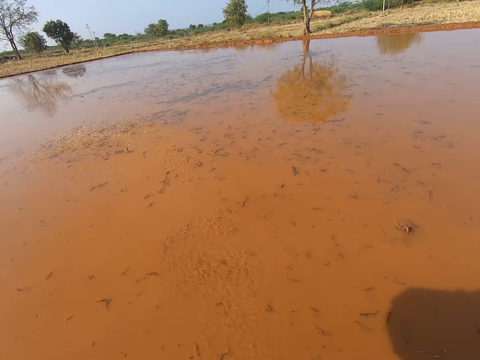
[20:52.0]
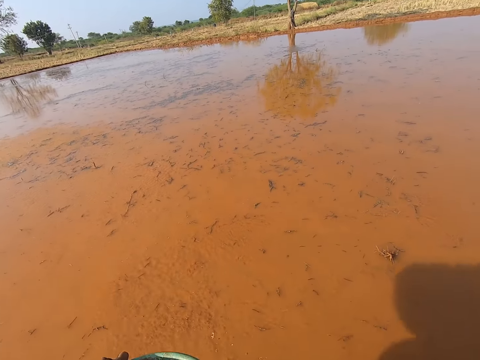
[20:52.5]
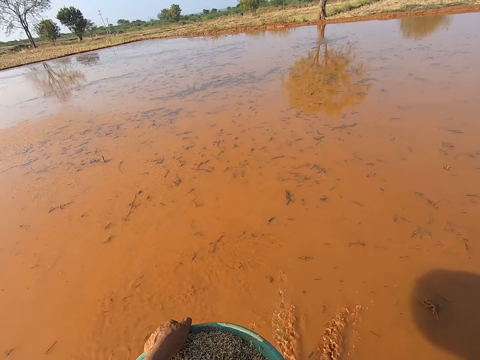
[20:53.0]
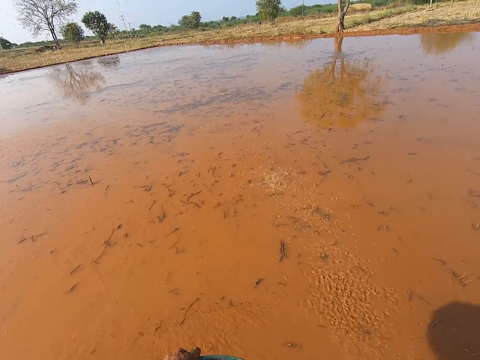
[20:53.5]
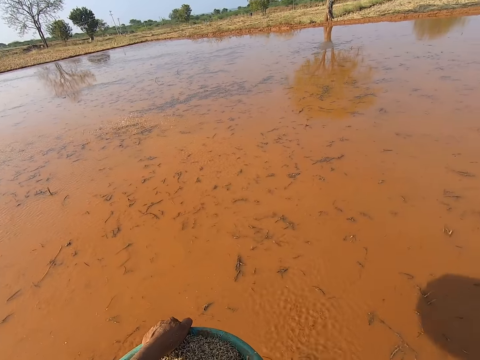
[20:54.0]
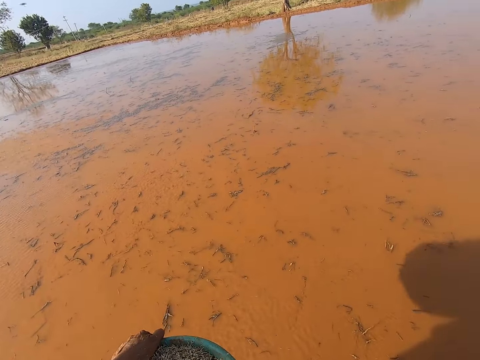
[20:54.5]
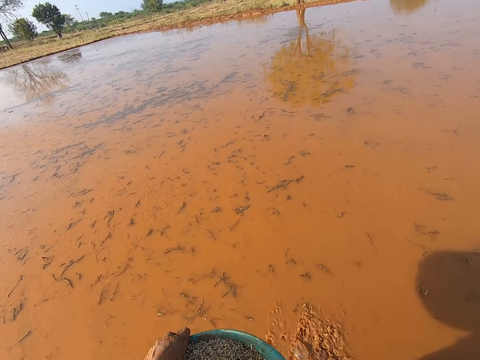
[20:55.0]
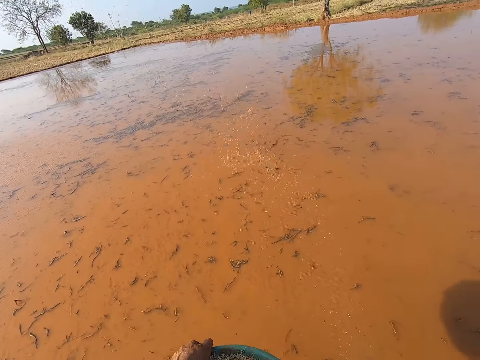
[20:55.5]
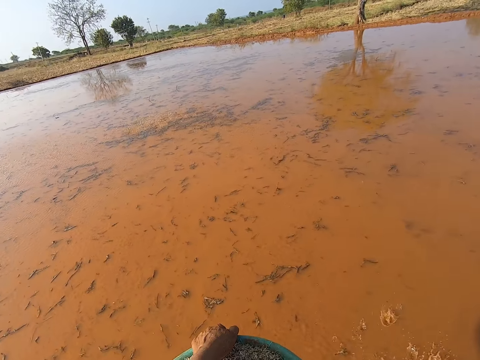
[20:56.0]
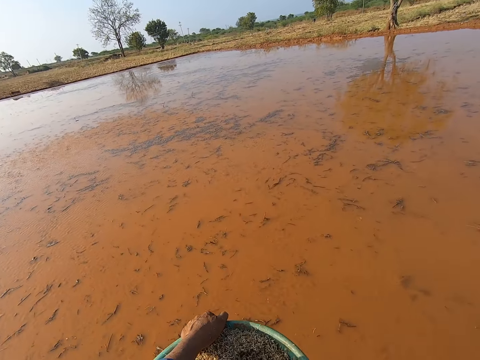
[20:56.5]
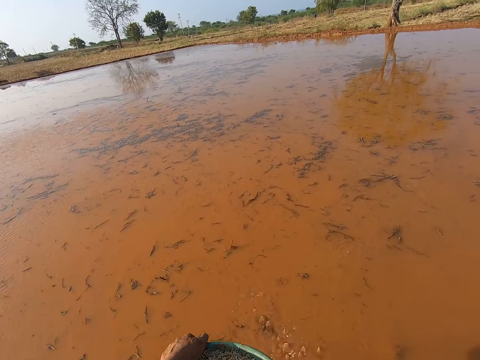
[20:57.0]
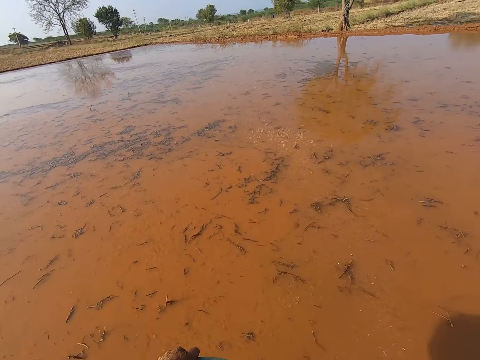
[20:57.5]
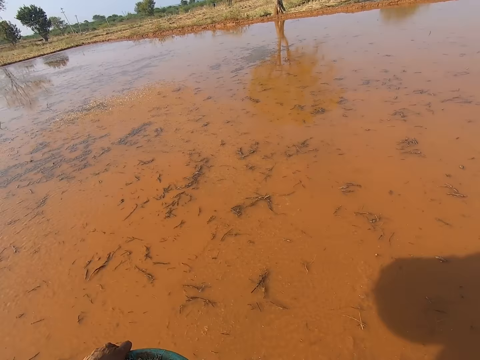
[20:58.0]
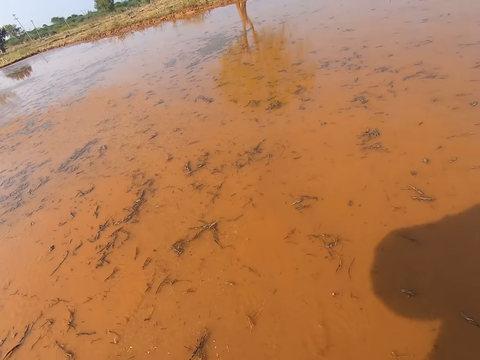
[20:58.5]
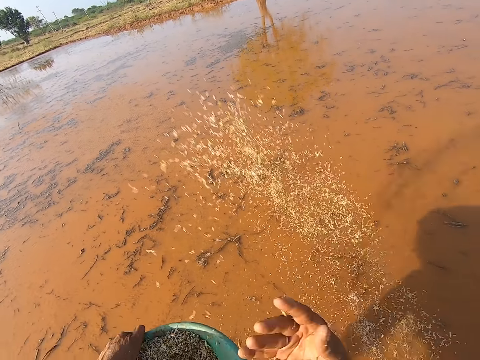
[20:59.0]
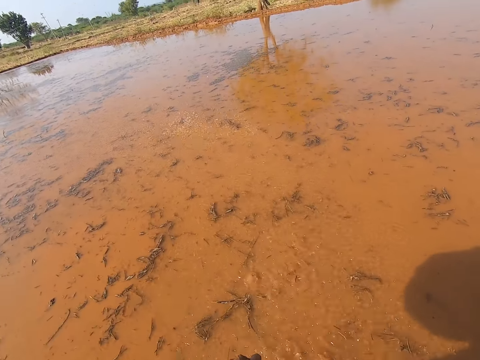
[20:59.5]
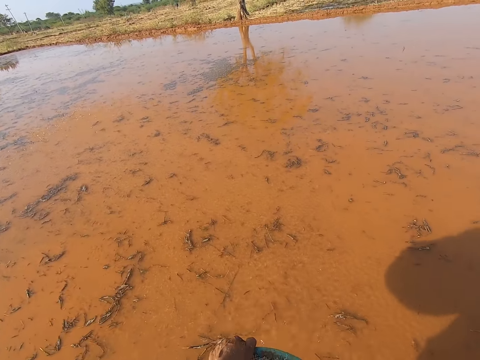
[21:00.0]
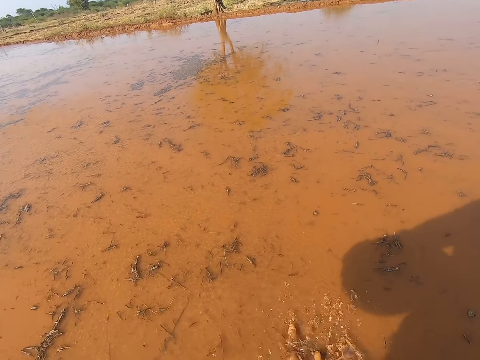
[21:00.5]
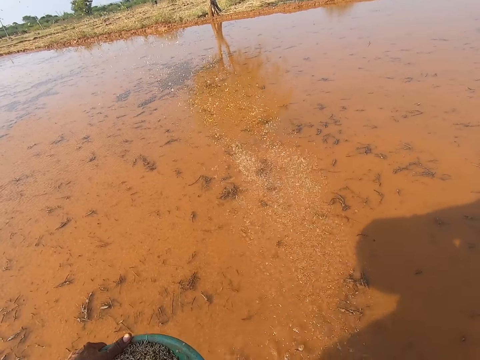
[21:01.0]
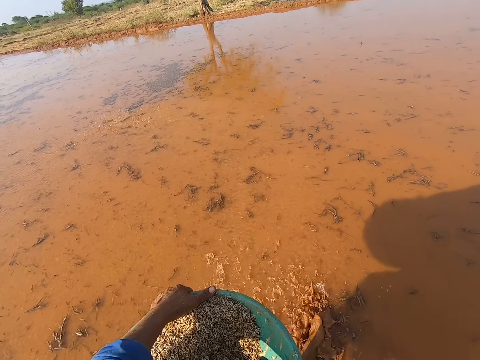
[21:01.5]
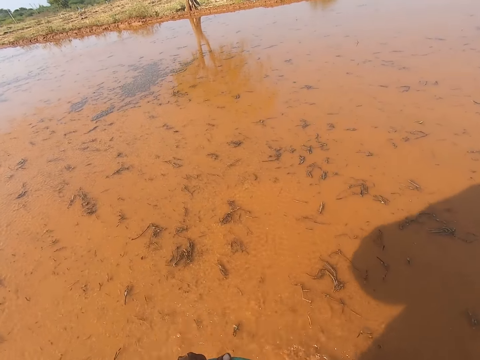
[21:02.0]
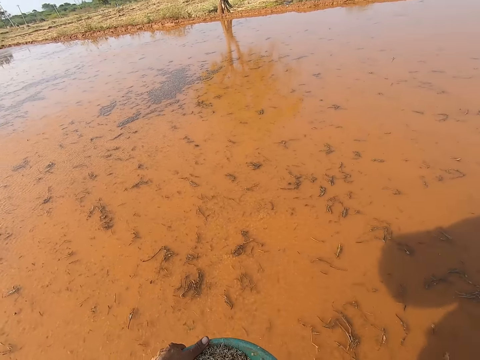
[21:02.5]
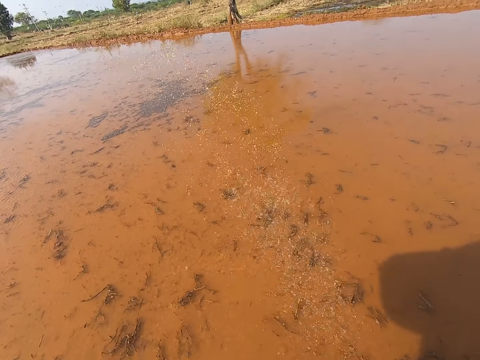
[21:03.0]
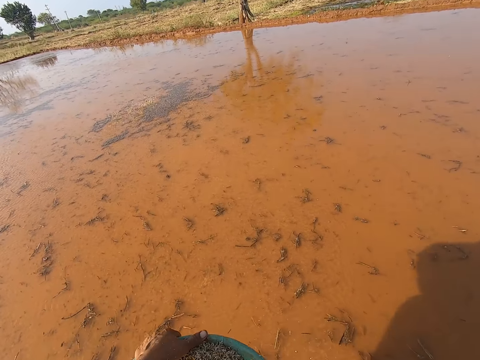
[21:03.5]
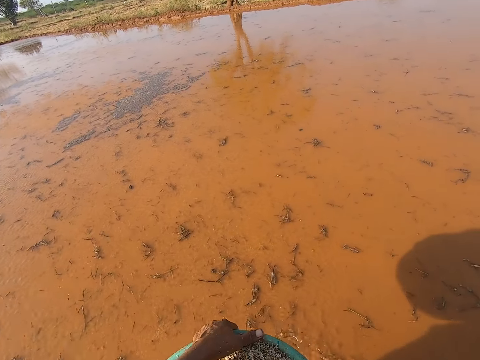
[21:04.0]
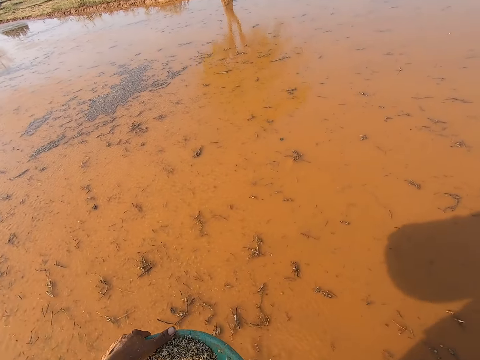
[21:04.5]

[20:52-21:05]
The camera wearer throws something over the water repeatedly.

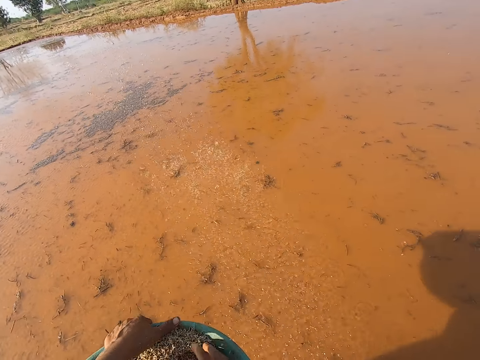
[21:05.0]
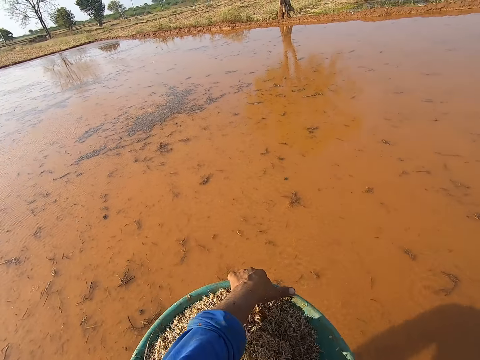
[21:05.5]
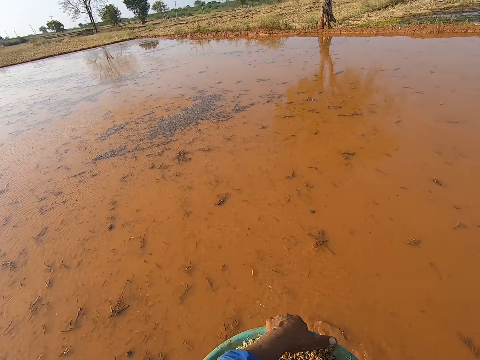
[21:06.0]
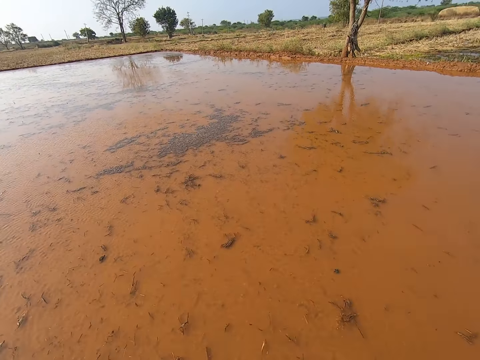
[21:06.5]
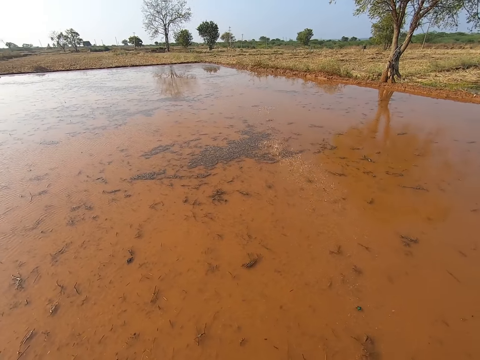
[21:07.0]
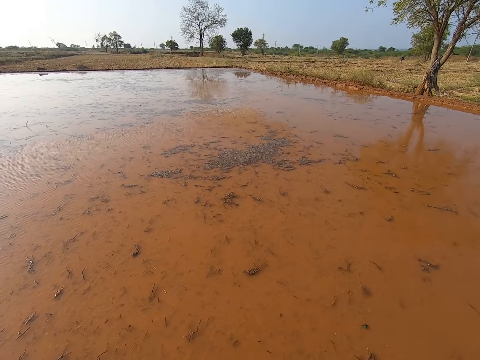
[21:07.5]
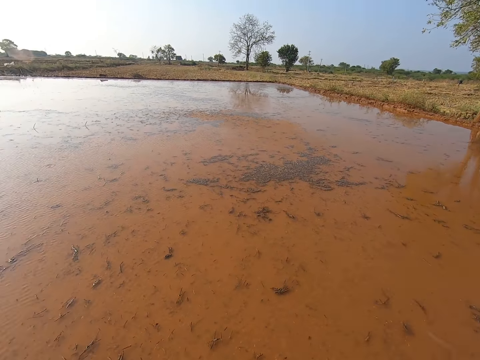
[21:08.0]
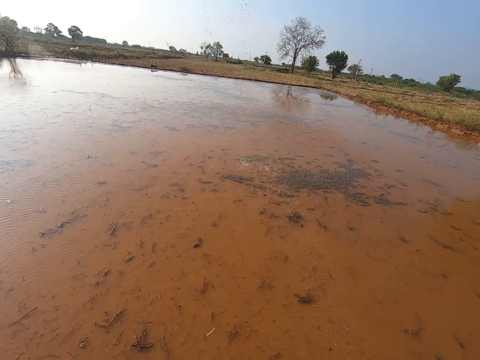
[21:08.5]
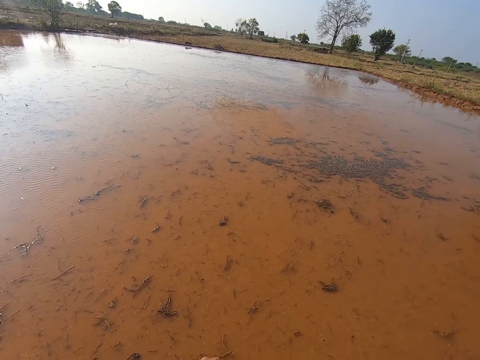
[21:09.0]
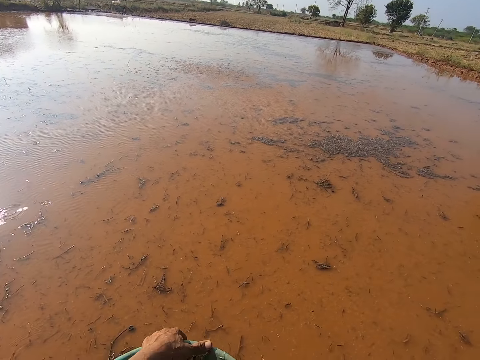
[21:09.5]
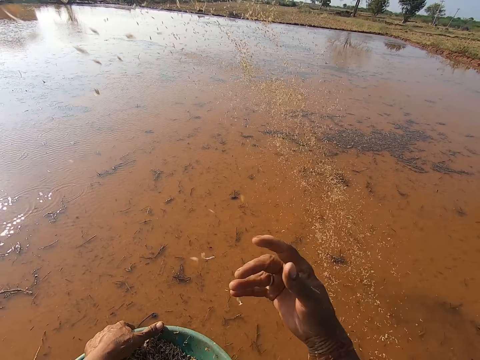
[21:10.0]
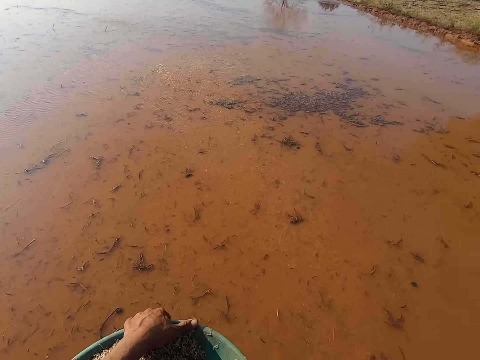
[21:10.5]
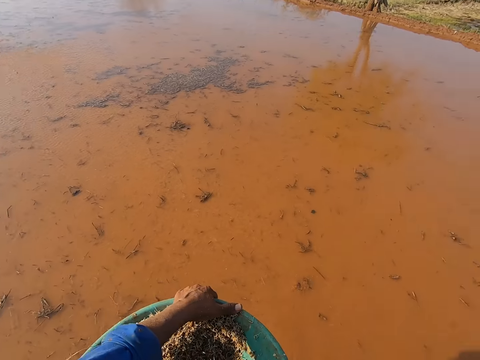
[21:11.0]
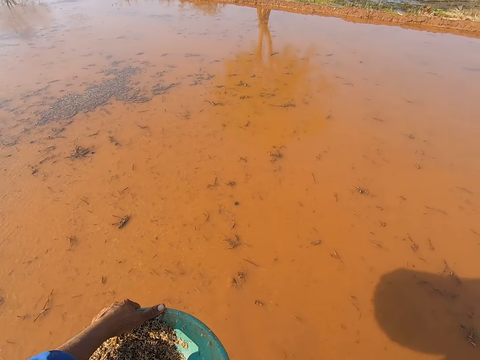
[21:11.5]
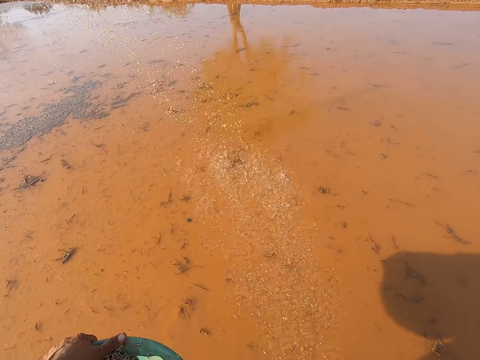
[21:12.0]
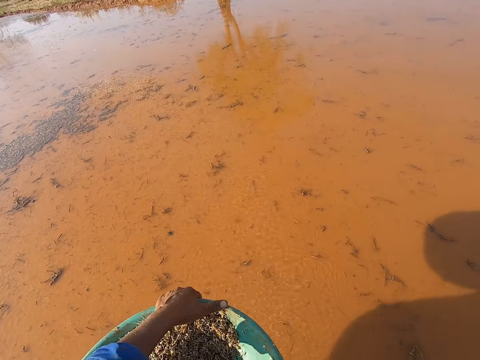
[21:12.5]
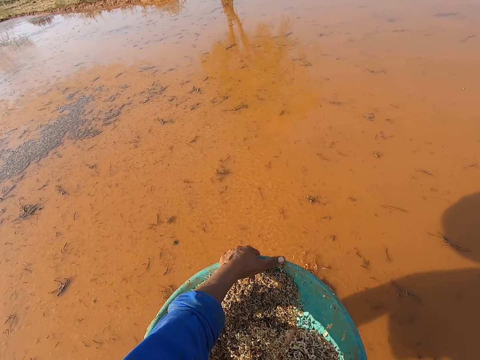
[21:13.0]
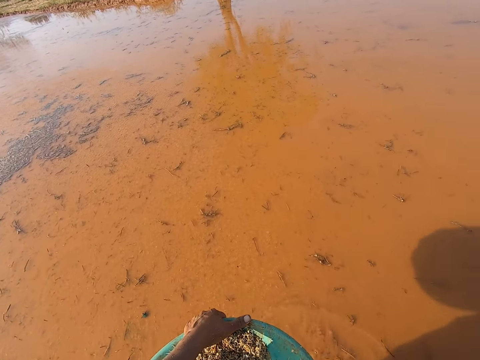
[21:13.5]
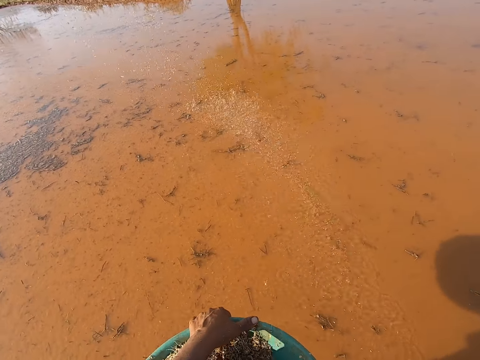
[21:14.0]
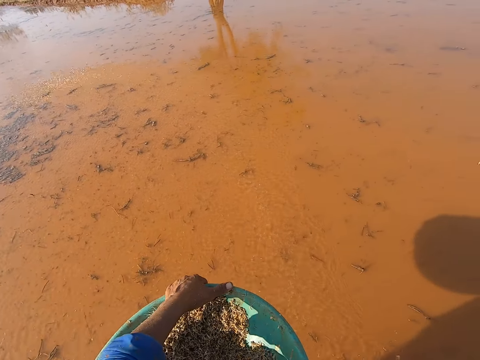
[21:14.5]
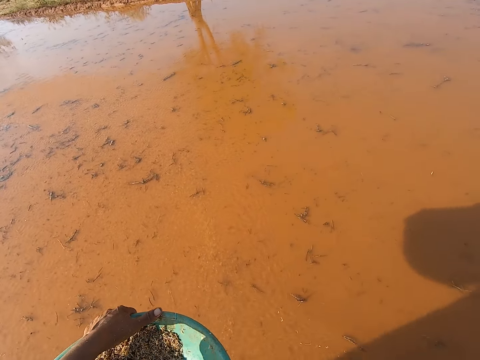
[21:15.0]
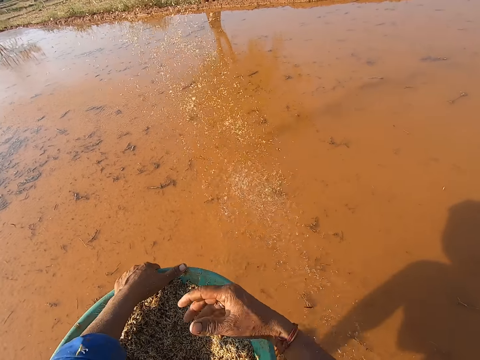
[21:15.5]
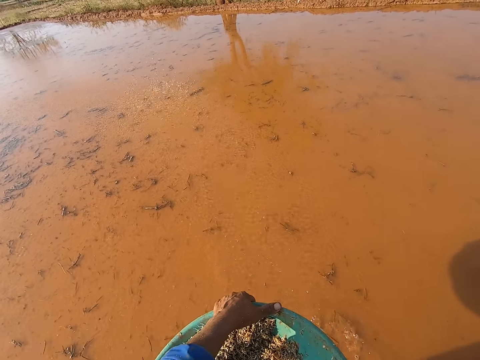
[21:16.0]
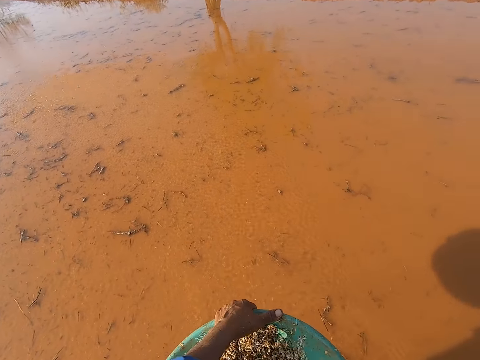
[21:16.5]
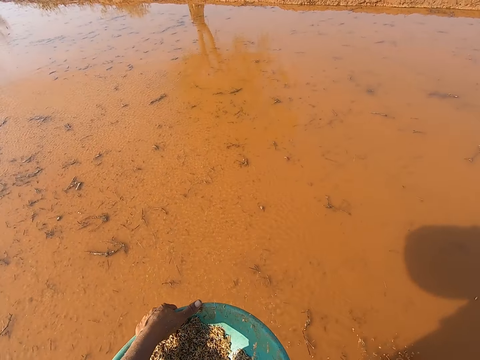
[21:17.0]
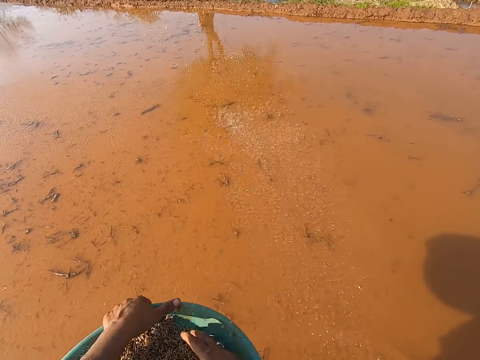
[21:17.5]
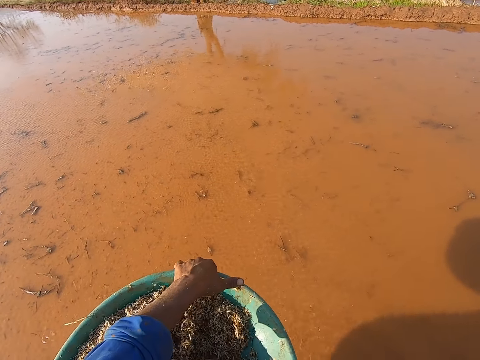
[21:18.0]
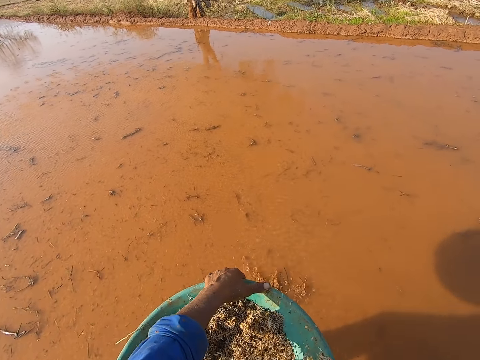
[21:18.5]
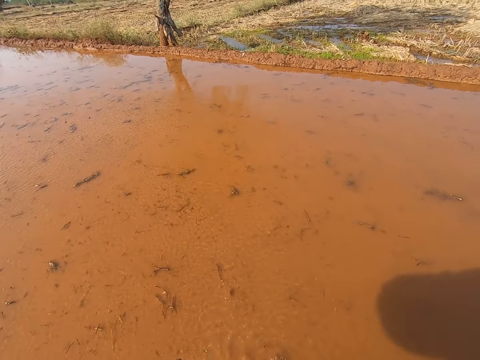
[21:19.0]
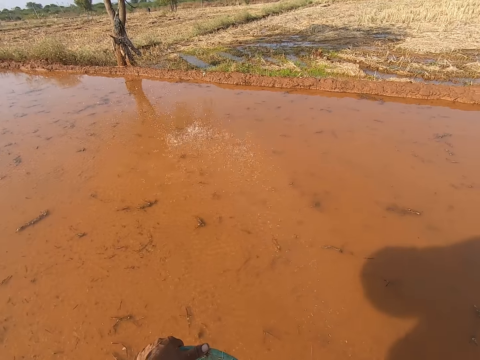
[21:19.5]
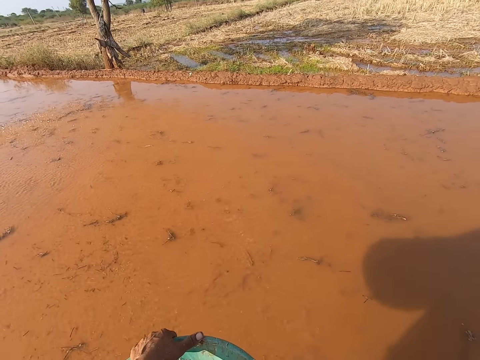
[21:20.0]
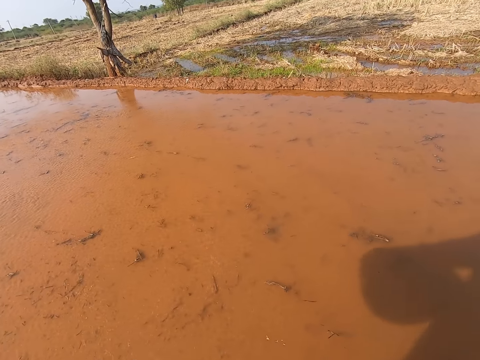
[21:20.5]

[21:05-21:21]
The camera wearer throws something over the water repeatedly. He scoops seeds from the plastic bowl with his right hand. He sprinkles seeds on the stream with his right hand. He scoops seeds from the plastic bowl with his right hand. He sprinkles seeds on the stream with his right hand. He scoops seeds from the plastic bowl with his right hand. He sprinkles seeds on the stream with his right hand. He scoops seeds from the plastic bowl with his right hand. He sprinkles seeds on the stream with his right hand. He scoops seeds from the plastic bowl with his right hand. He sprinkles seeds on the stream with his right hand.
